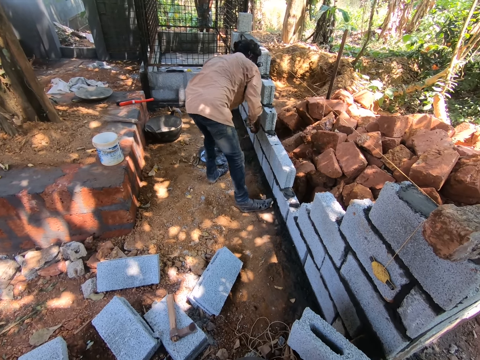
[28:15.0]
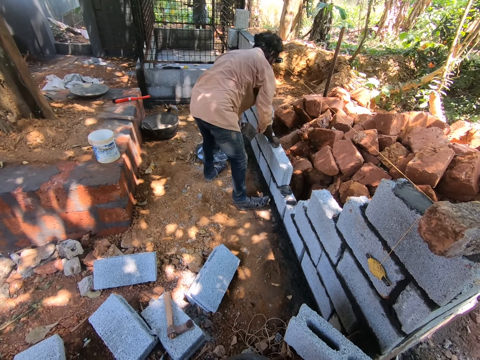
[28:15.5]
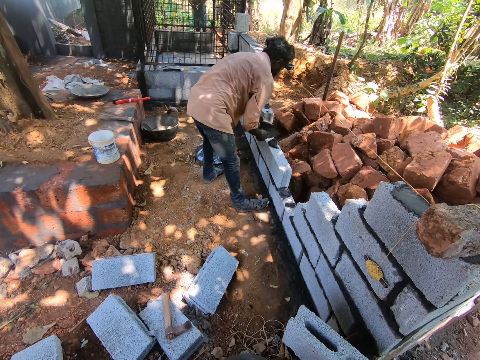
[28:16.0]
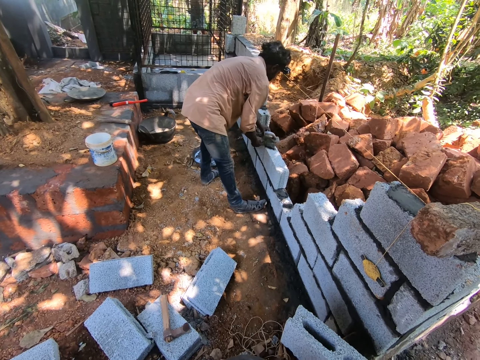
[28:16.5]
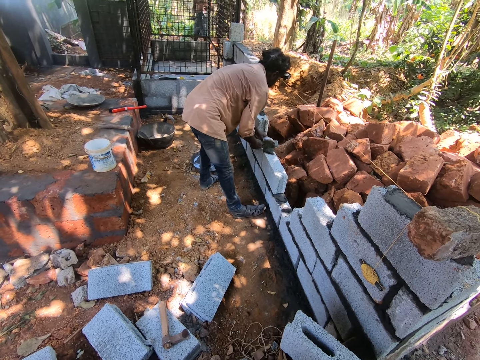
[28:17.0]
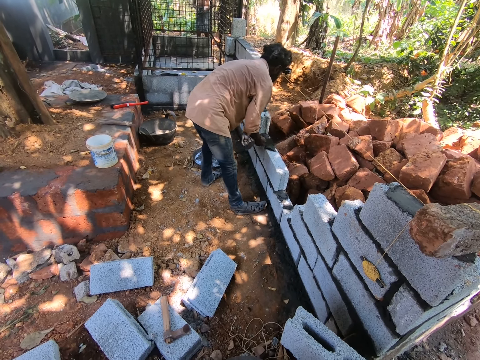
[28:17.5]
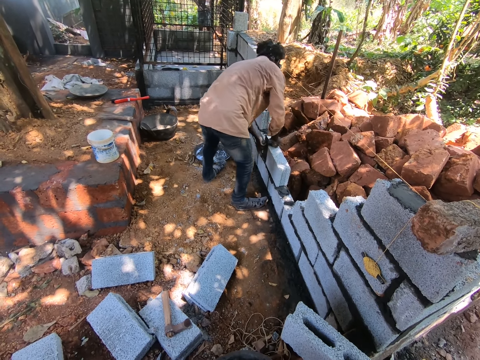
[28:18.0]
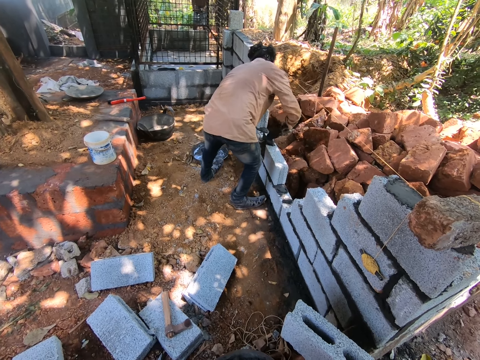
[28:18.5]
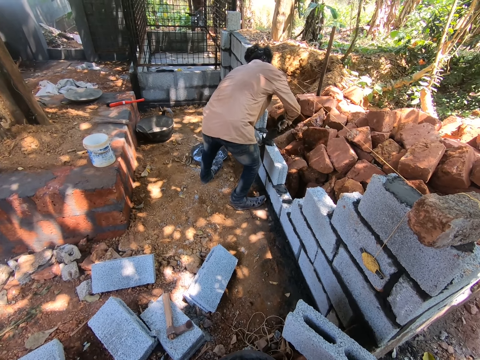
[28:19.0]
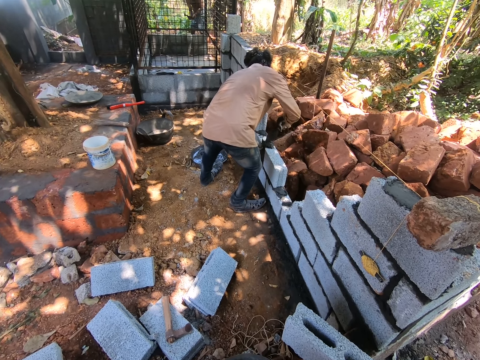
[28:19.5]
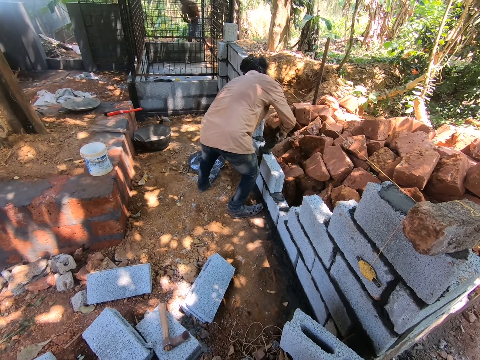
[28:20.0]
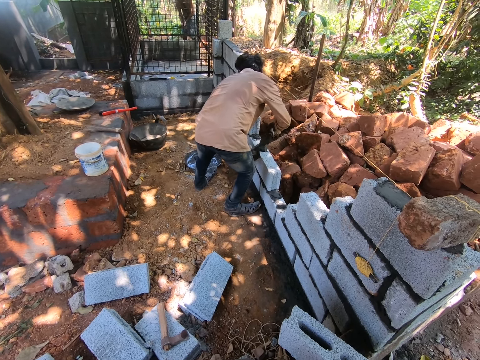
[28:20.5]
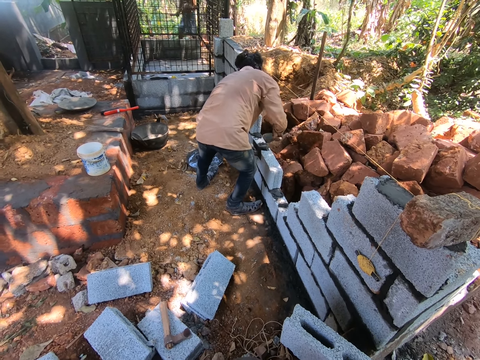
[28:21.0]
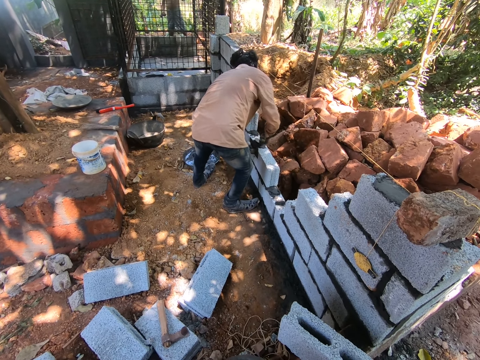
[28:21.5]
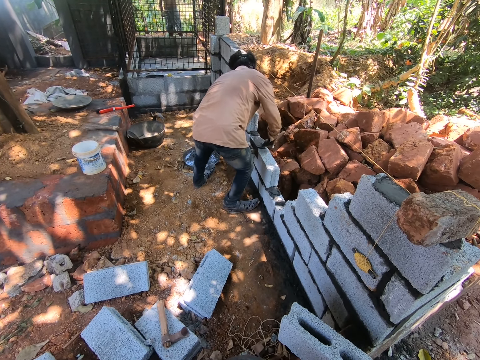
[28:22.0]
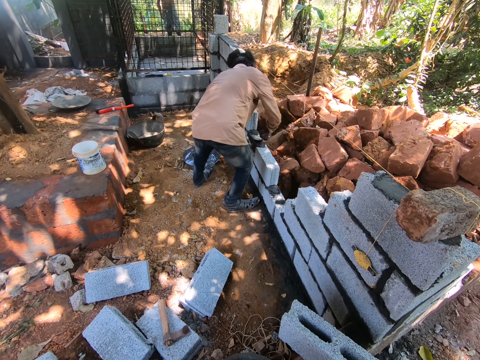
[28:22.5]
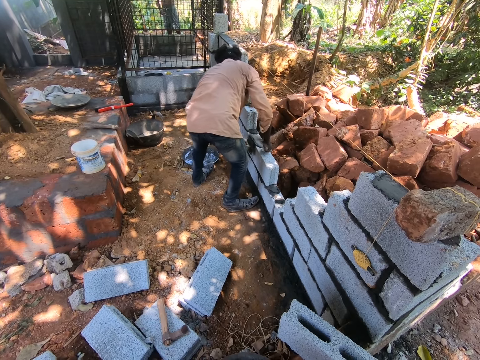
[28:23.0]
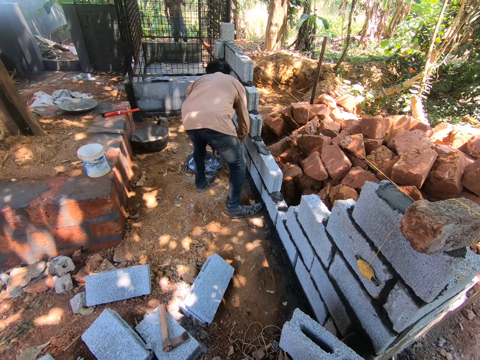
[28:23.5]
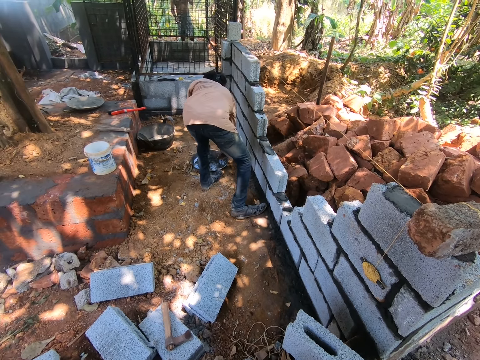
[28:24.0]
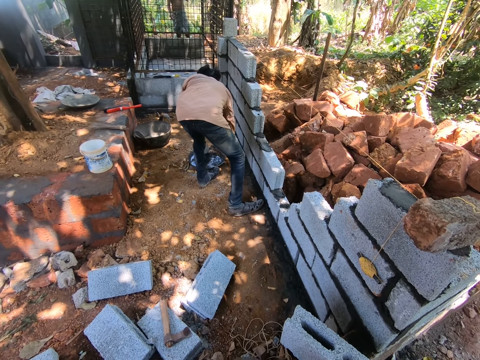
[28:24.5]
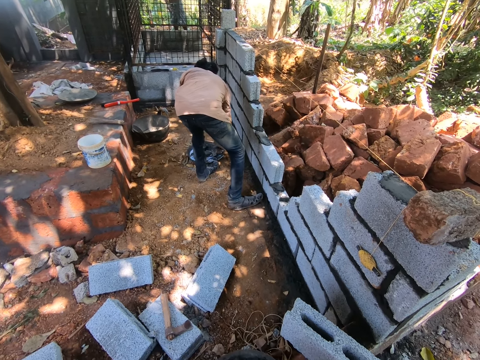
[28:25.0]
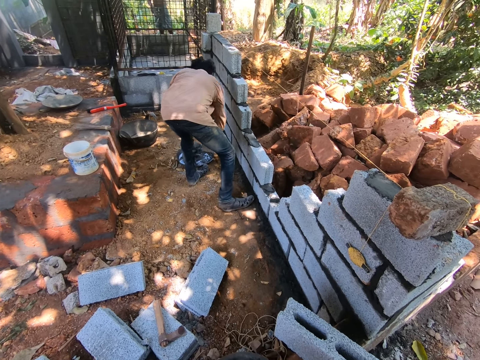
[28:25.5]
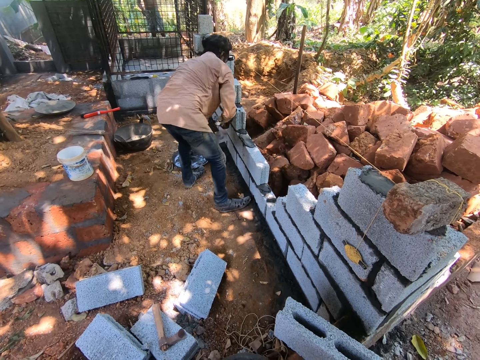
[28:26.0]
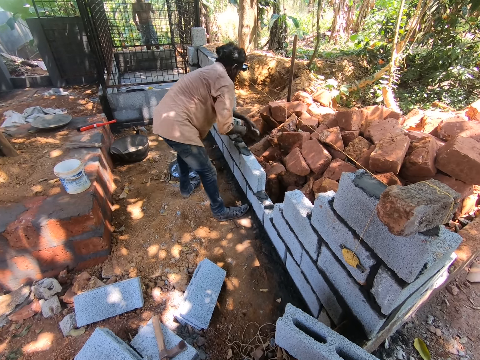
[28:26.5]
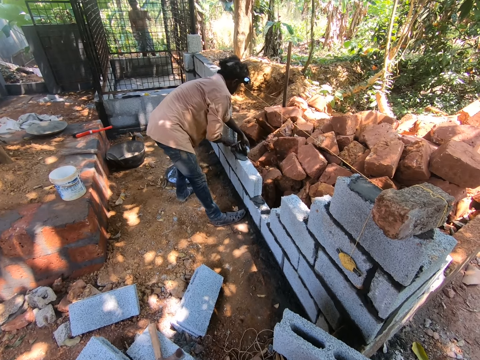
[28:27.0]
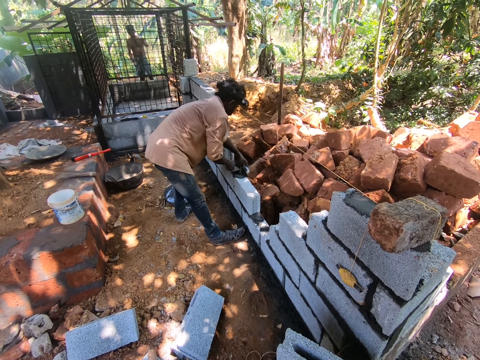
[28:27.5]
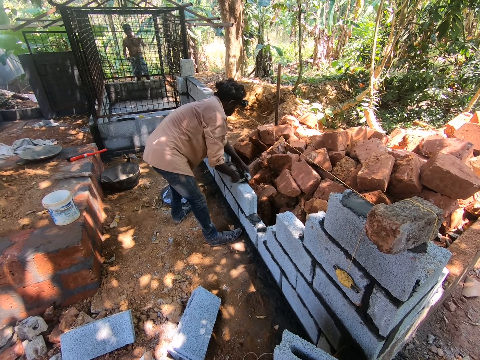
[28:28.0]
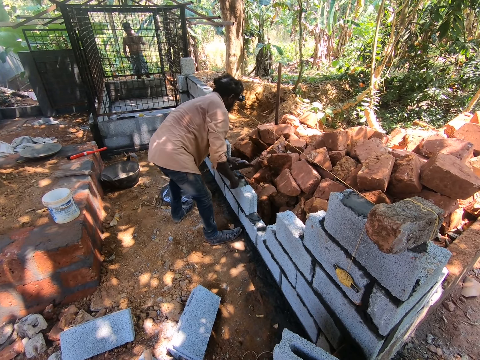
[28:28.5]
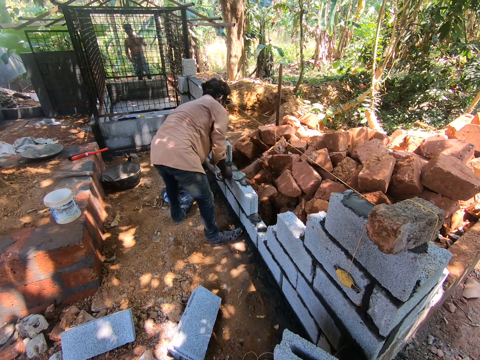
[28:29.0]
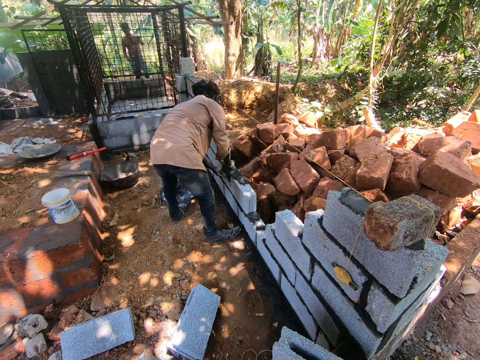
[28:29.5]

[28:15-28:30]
The man puts the mortar on a block with the trowel in his right hand. The man sets the mortar in between the blocks with the trowel in his right hand. The man takes some mortar from the pan on the floor with the trowel in his right hand. The man sets the mortar in between the blocks with the trowel in his right hand.

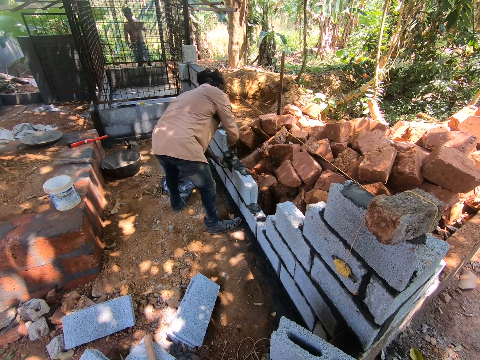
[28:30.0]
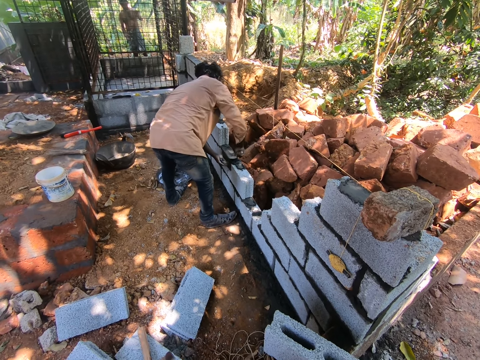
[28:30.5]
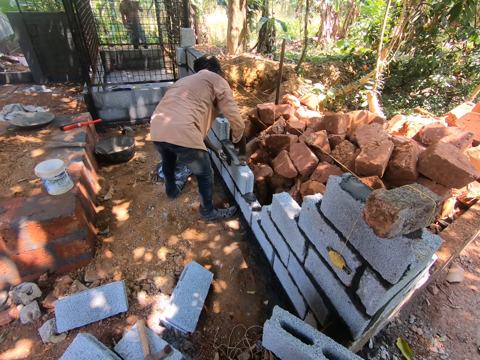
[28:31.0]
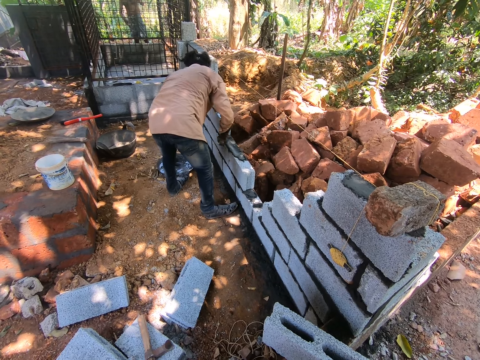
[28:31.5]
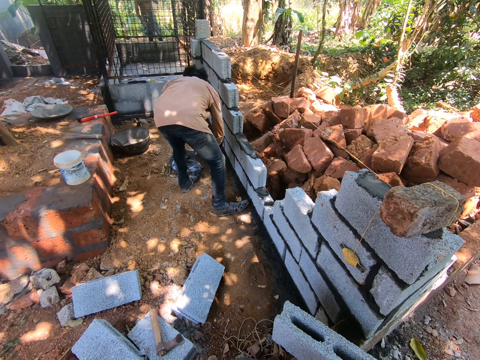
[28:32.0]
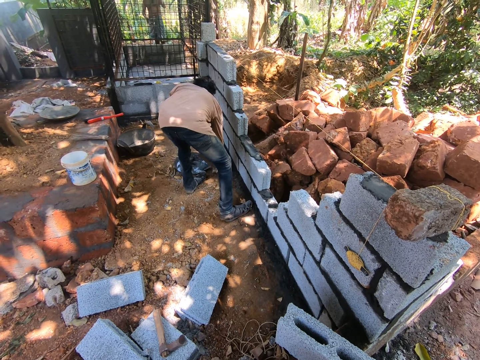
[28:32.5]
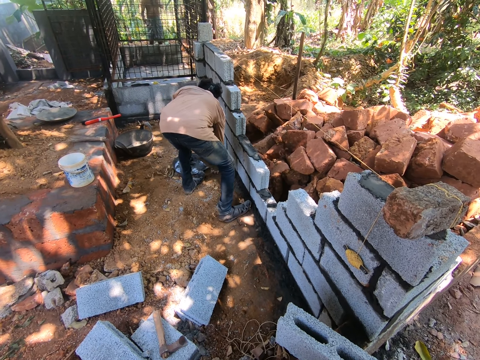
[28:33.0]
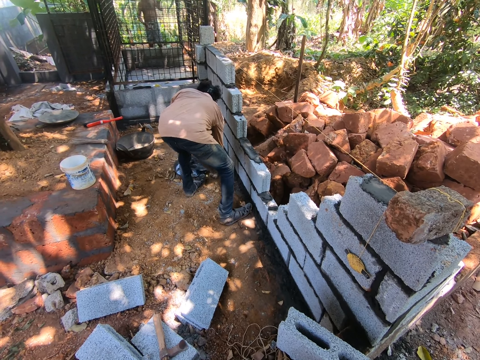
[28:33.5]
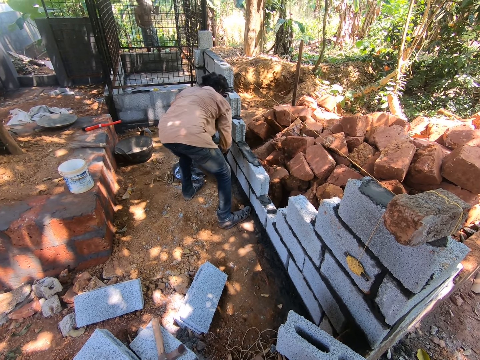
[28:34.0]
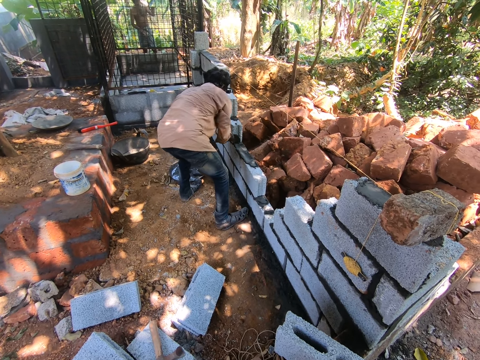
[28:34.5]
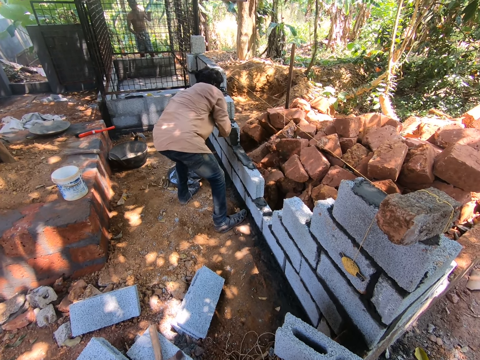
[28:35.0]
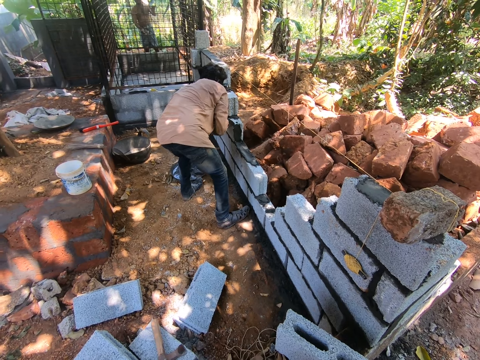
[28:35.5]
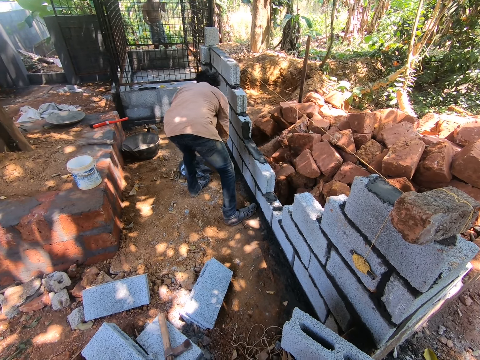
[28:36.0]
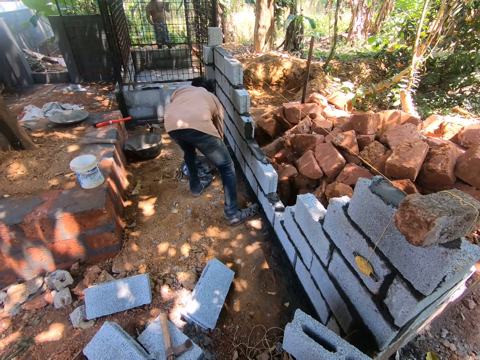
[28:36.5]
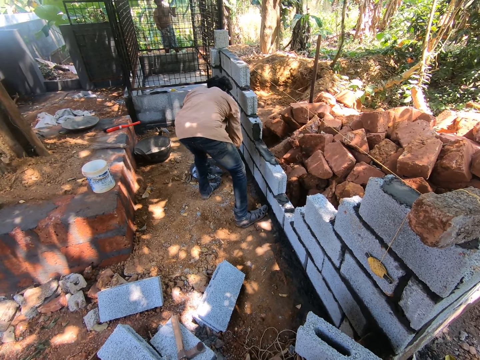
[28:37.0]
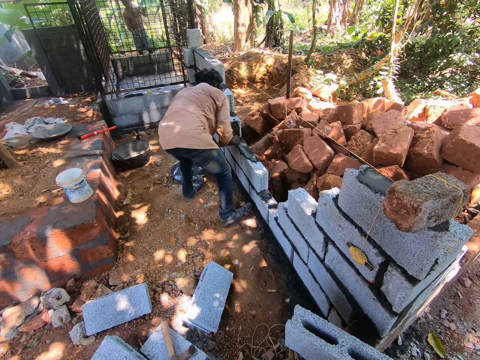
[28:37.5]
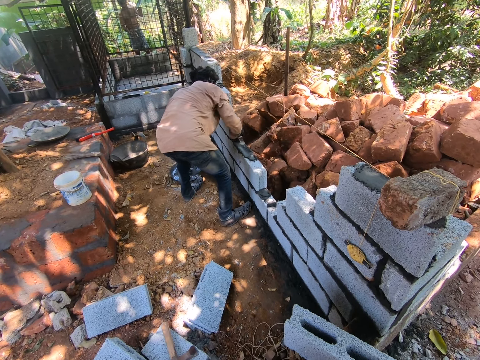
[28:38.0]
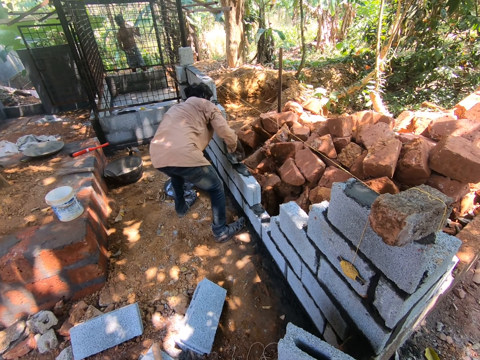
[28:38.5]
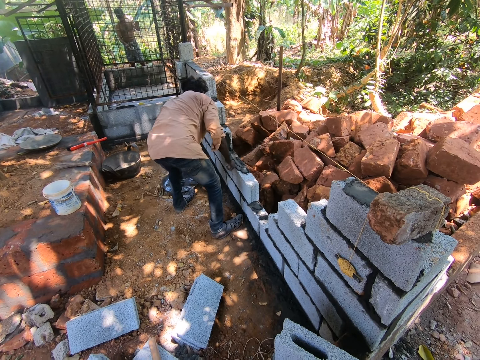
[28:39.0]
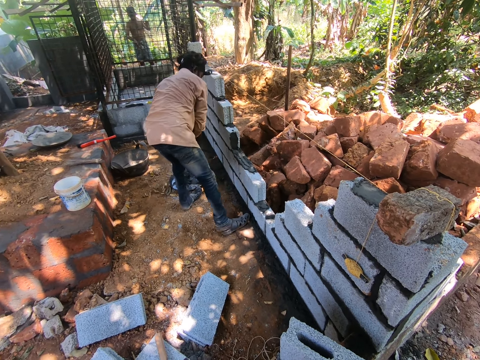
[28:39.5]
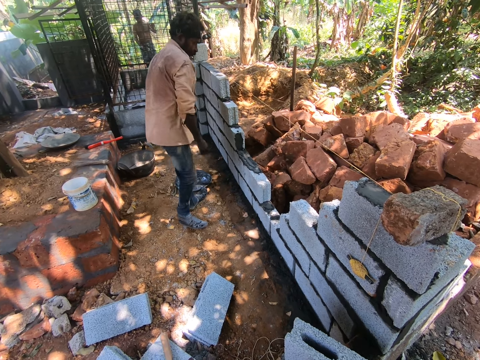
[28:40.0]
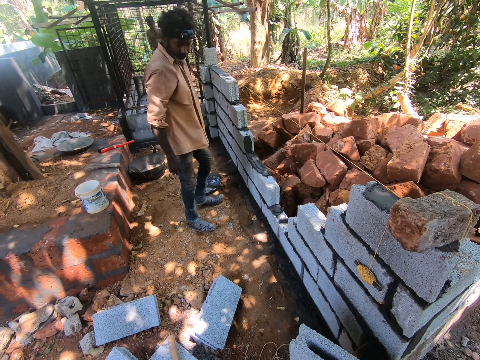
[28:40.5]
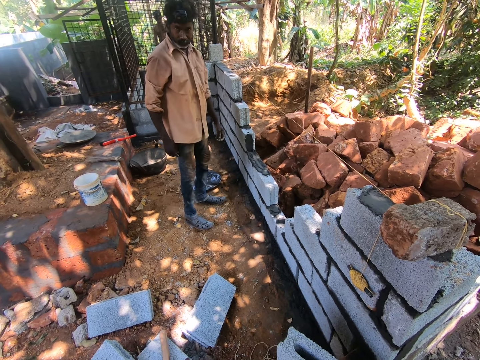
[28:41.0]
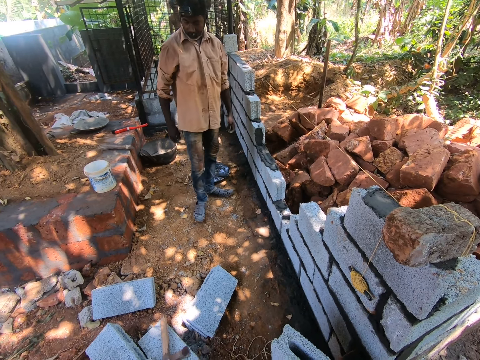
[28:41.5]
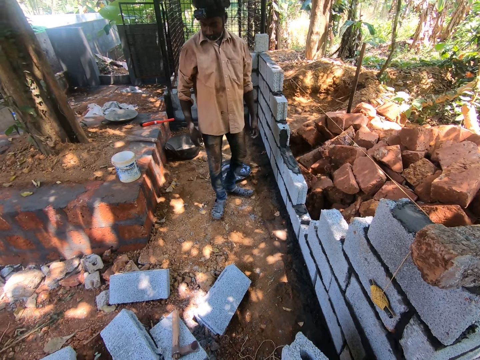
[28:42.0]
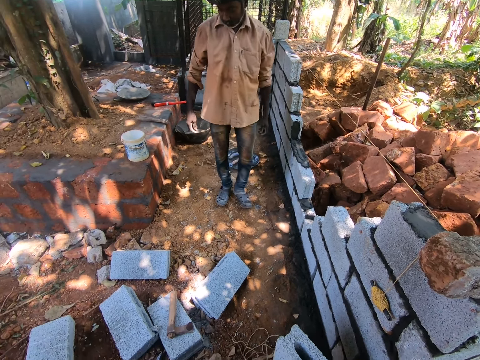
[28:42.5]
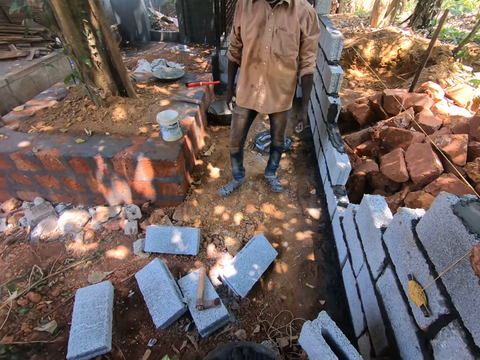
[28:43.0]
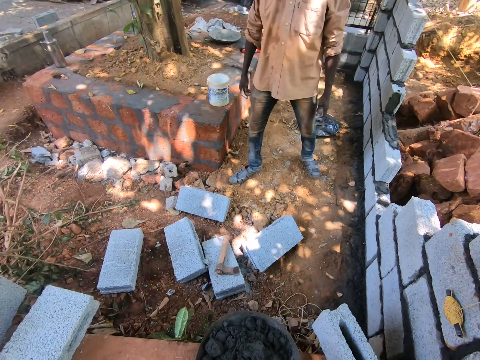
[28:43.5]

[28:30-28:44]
The man takes some mortar from the pan with the trowel in his right hand. The man puts the mortar on the block with the trowel in his right hand. The man takes some mortar from the pan with the trowel in his right hand. The man puts the mortar on the block with the trowel in his right hand. The man spreads the mortar on the block with the trowel in his right hand. The man drops the trowel in his right hand on the pan. The man walks towards a block on the floor.
